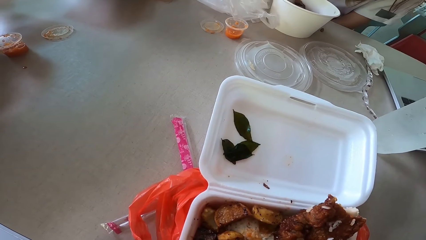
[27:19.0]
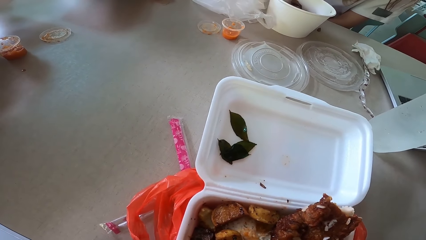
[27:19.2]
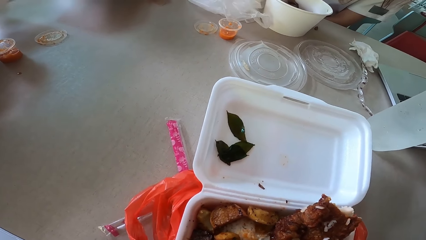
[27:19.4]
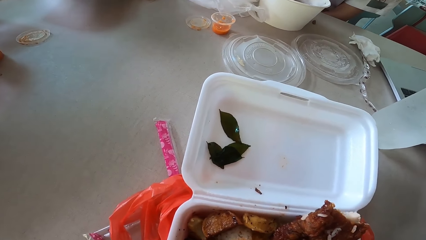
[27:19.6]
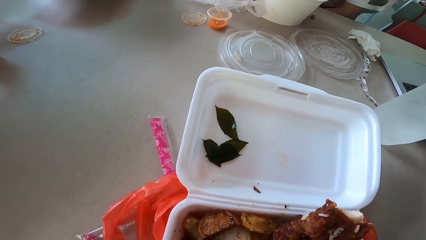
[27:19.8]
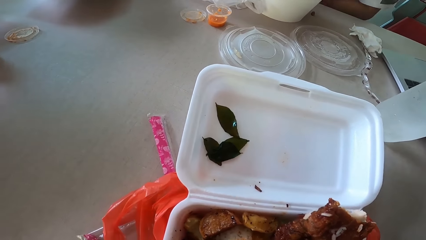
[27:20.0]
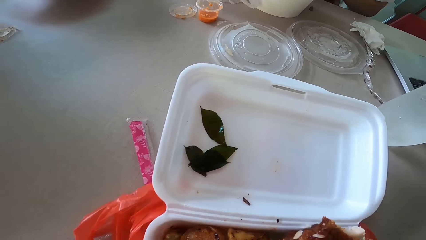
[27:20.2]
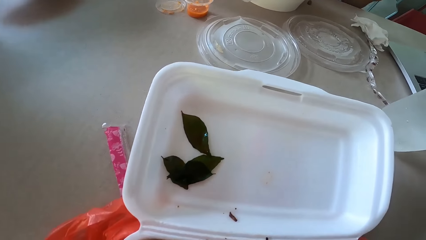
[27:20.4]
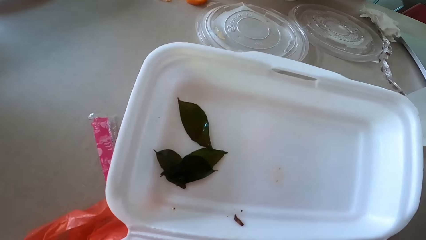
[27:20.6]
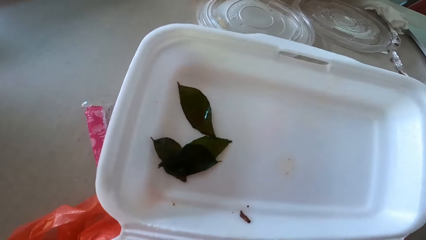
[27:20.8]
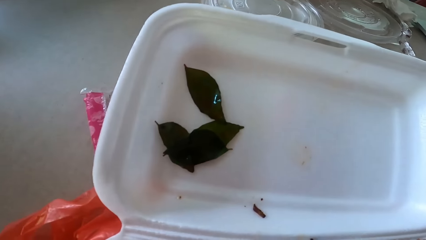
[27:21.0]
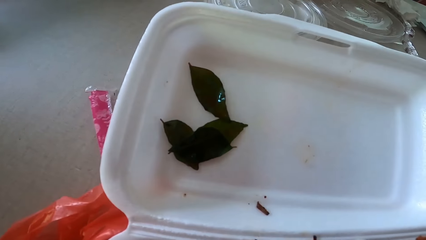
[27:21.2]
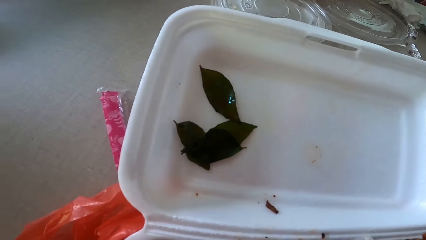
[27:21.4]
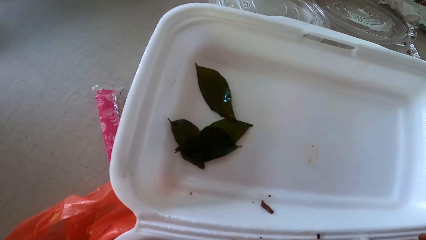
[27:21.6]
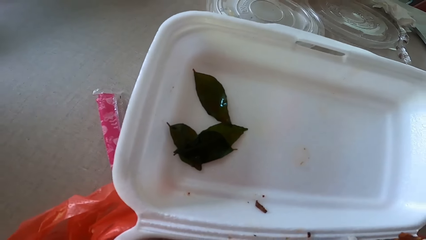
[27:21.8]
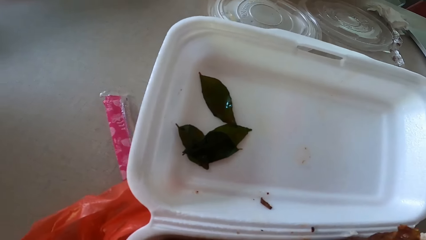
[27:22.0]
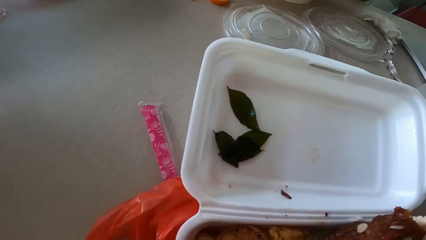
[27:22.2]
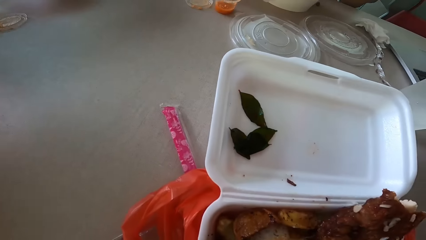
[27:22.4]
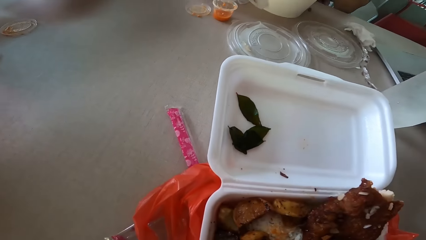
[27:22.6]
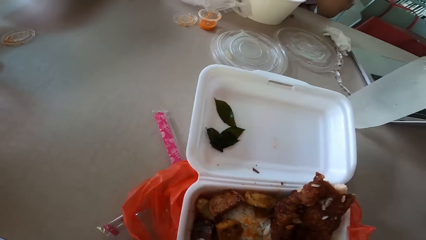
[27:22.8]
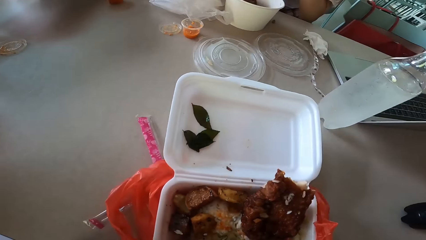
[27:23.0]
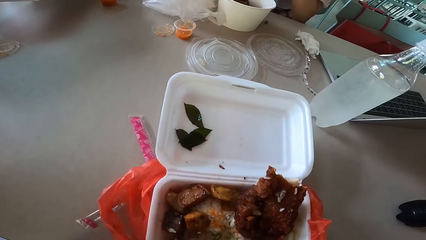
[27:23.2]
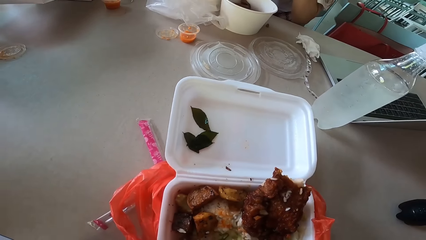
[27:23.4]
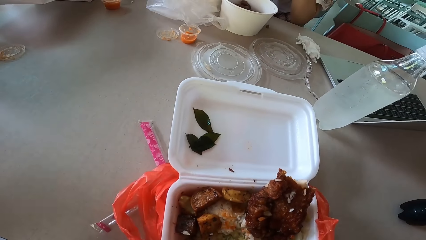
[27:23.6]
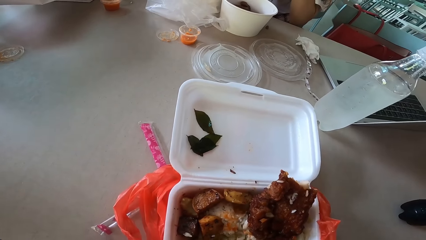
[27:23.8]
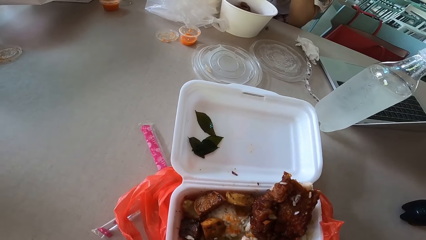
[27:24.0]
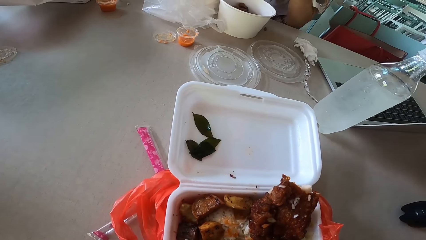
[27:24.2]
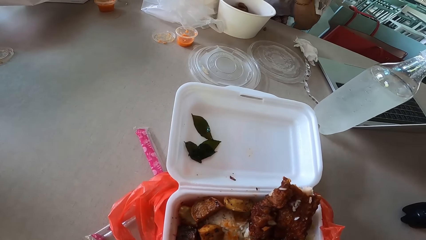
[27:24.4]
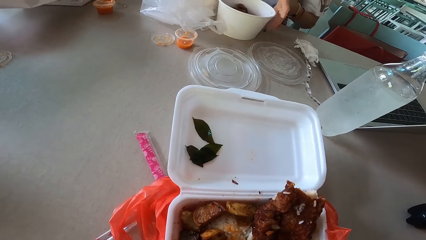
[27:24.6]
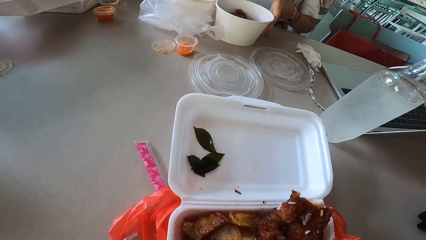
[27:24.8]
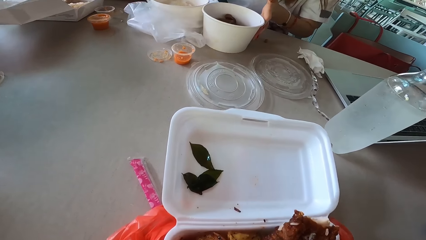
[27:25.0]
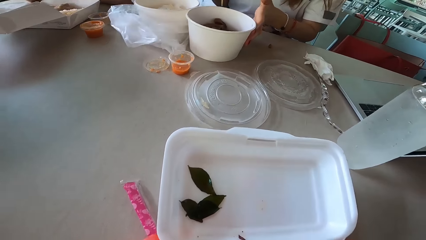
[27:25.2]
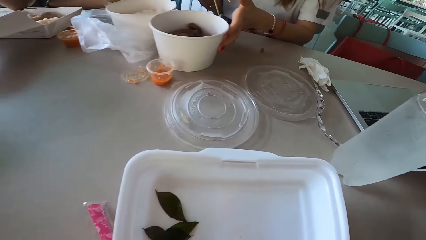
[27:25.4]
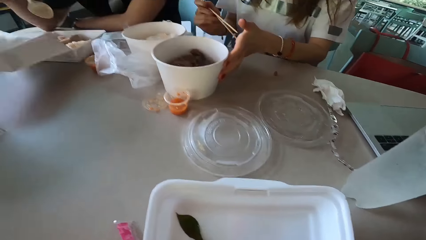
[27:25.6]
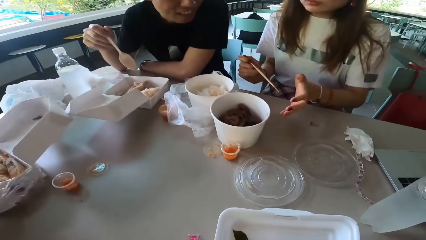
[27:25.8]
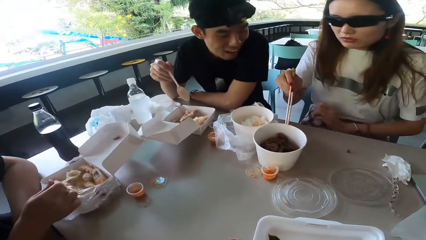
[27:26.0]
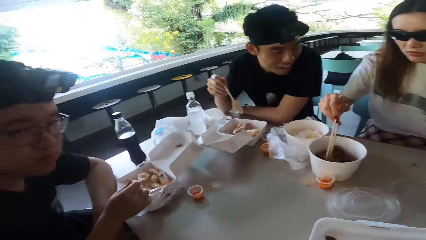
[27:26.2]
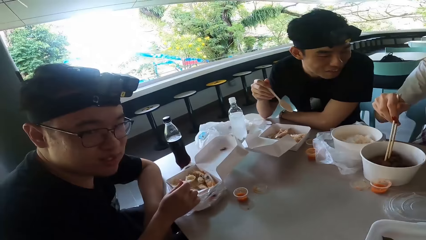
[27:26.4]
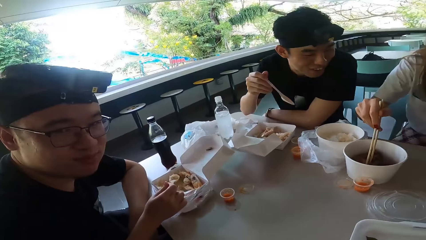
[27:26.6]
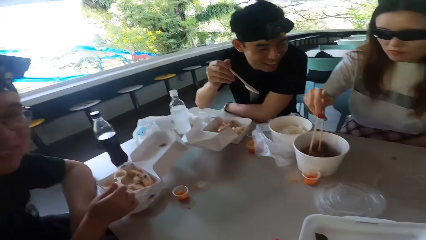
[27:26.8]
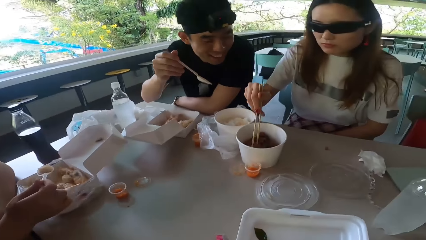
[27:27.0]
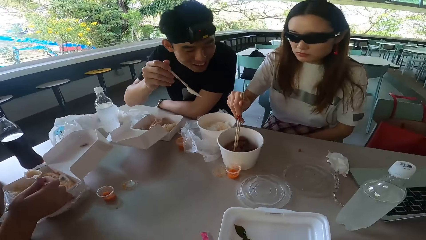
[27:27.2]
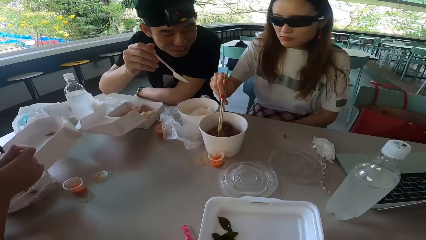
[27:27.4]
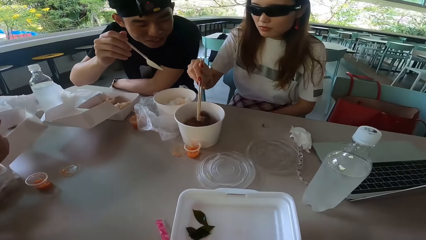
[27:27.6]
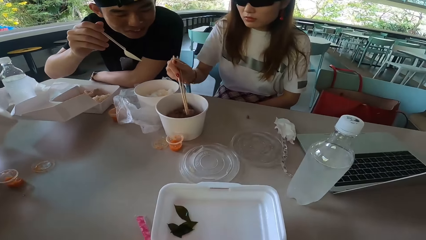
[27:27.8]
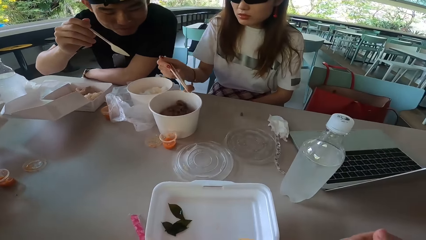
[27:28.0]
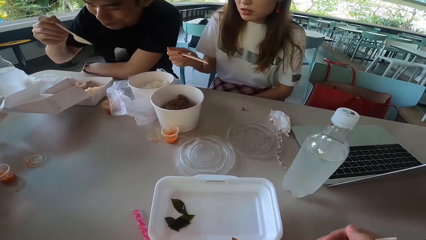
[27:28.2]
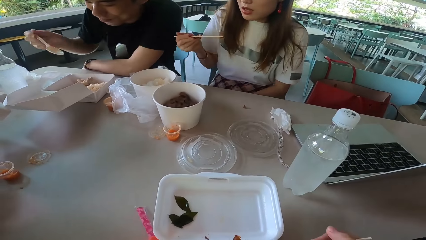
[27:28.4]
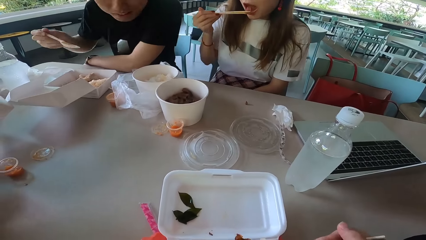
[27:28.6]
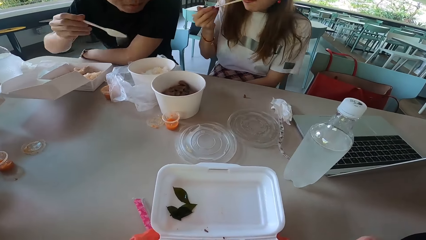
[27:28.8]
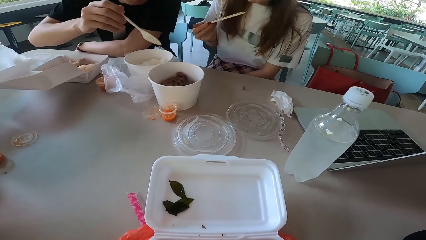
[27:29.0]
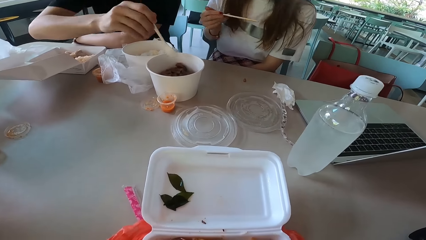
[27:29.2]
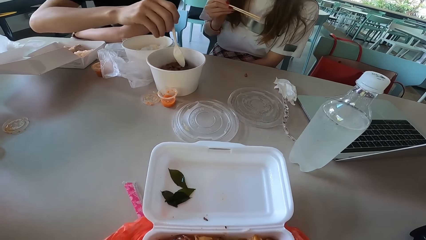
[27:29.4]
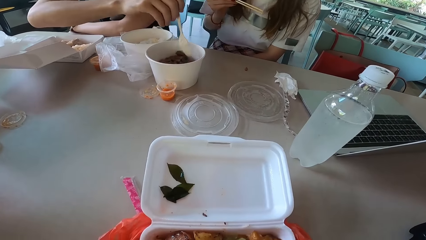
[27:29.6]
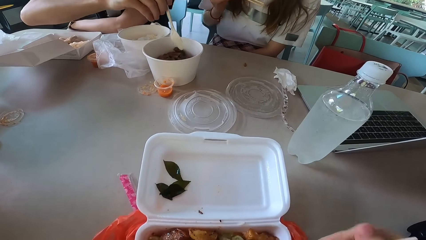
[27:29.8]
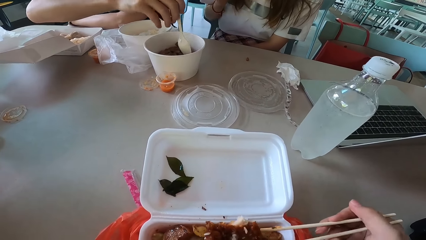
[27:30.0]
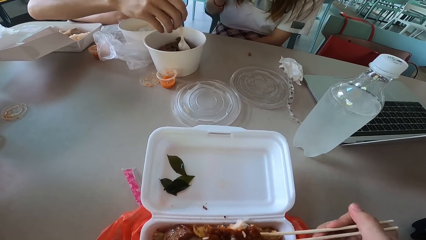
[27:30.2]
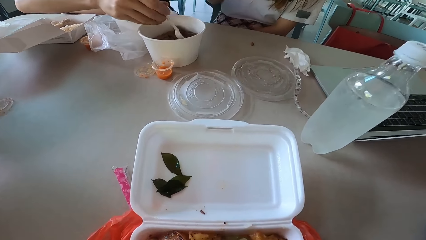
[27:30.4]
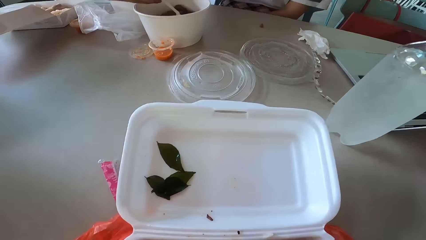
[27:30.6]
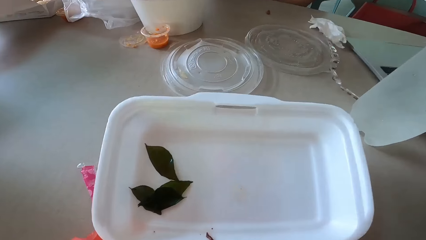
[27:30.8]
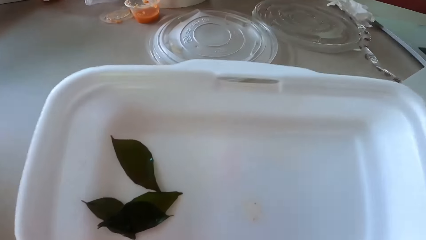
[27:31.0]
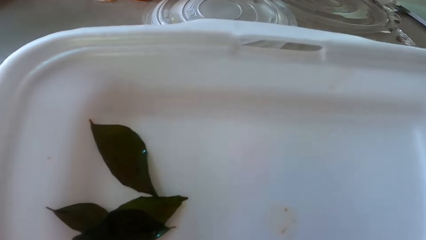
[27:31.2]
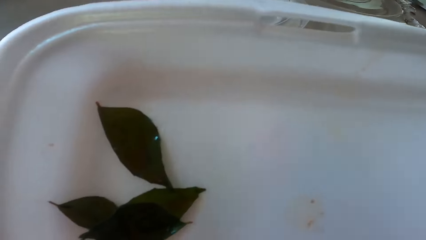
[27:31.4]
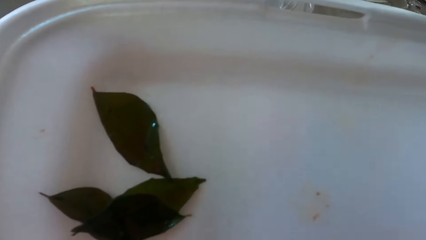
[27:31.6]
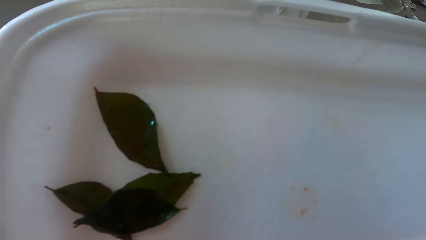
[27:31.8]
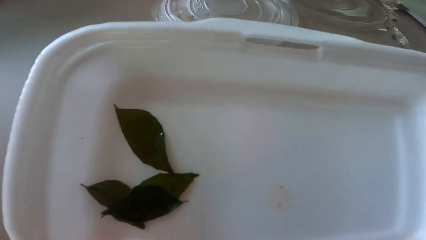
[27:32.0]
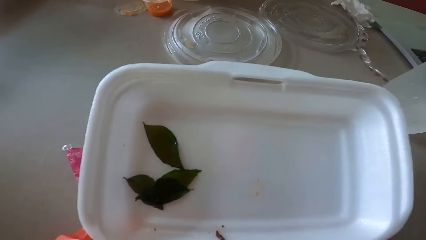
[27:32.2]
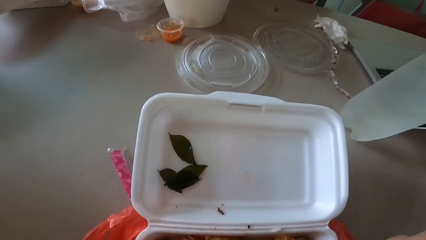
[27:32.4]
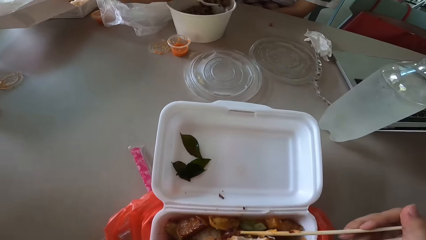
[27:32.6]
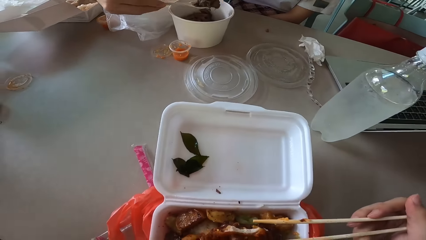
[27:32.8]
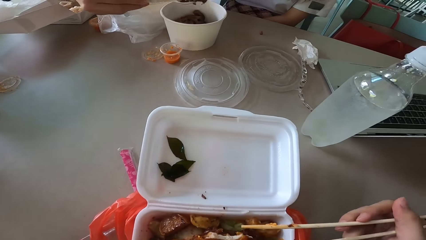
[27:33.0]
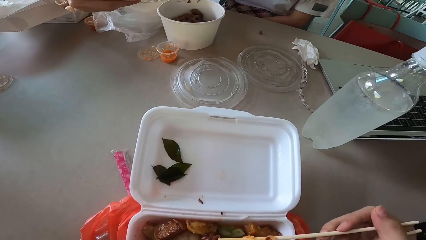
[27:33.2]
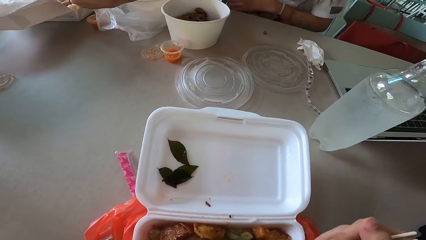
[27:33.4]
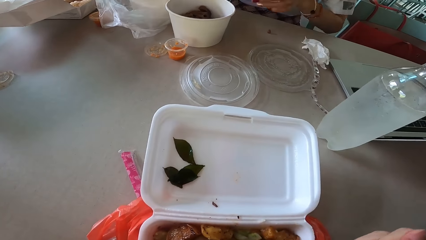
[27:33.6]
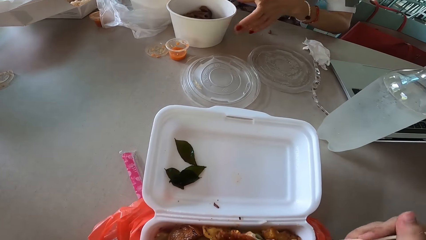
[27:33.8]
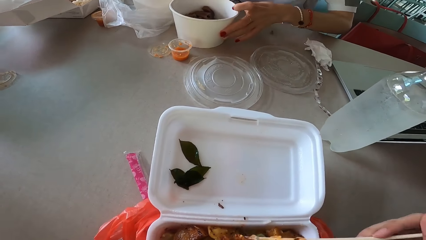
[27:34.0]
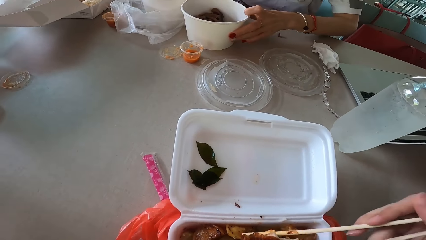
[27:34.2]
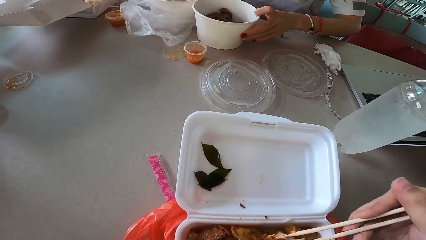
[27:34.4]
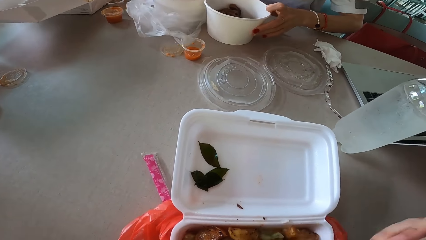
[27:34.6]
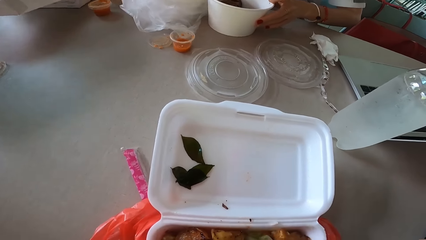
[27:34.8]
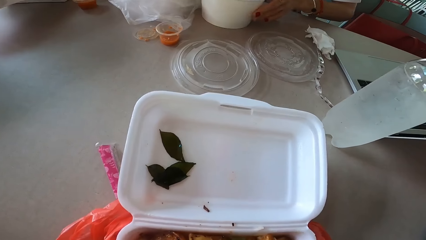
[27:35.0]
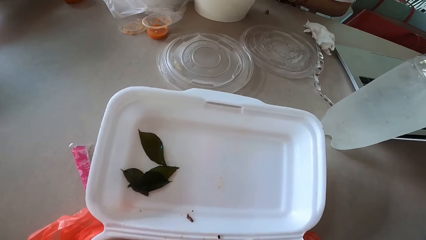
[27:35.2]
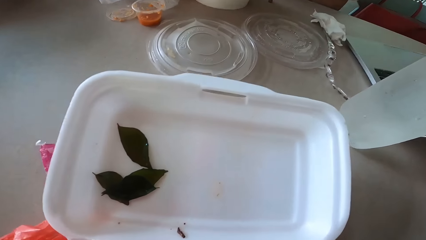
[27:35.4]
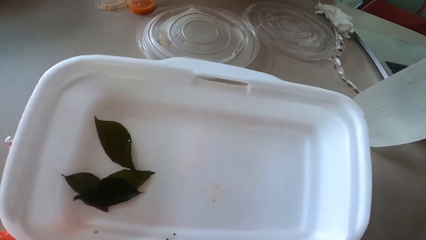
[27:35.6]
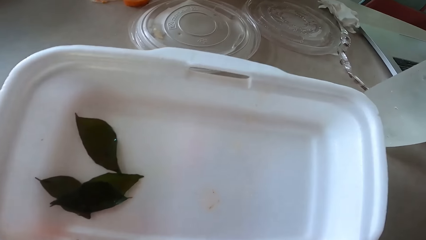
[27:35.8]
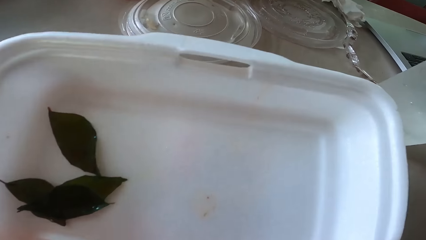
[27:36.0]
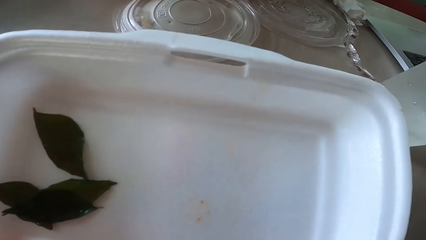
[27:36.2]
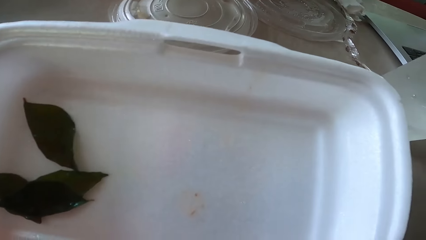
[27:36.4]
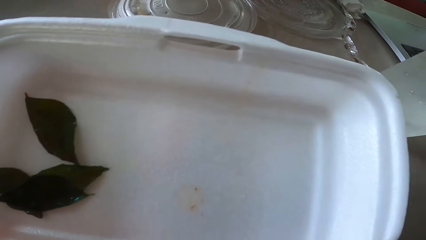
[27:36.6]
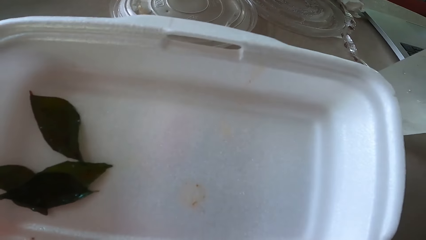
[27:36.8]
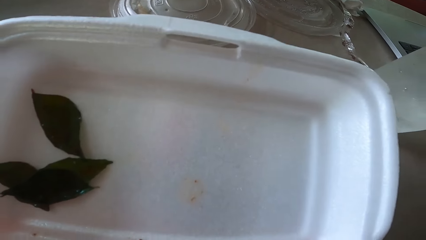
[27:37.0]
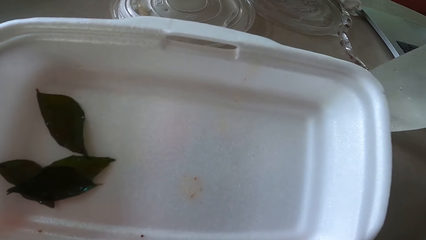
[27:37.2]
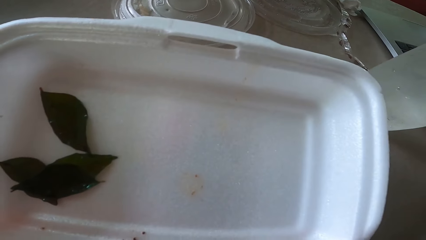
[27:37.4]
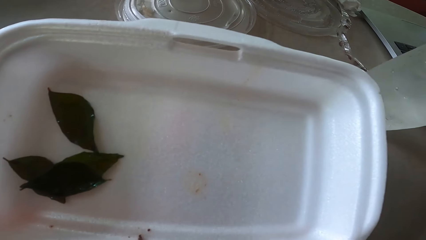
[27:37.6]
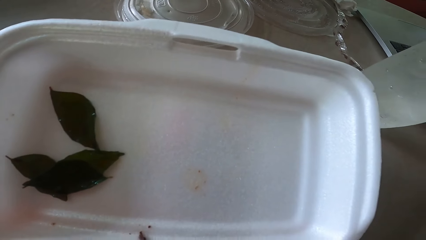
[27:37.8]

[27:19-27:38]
The camera wearer looks around. A woman moves the bowl of food on the table. She picks up meat with chopsticks. The woman and a man eat food. The man scoops meat with a spoon. He eats food from the woman's bowl. The camera wearer holds chopsticks, picks up meat with the chopsticks and eats food in the dining room area. The woman pulls a bowl.
